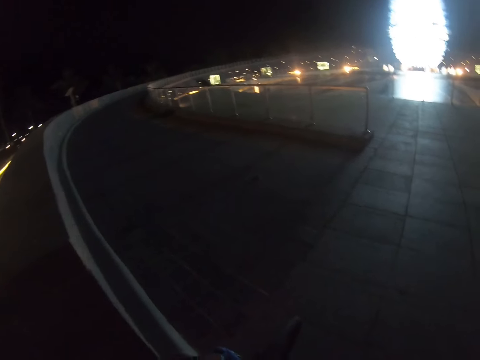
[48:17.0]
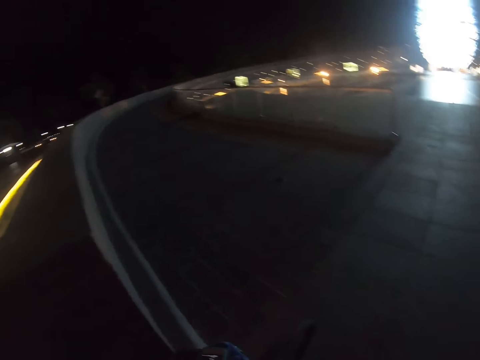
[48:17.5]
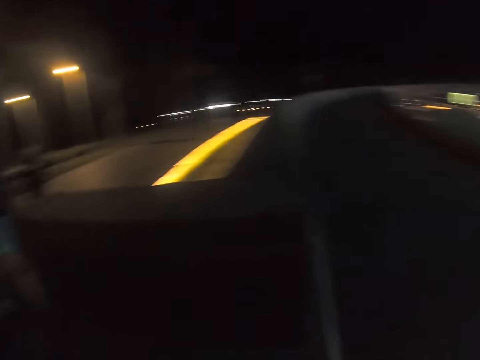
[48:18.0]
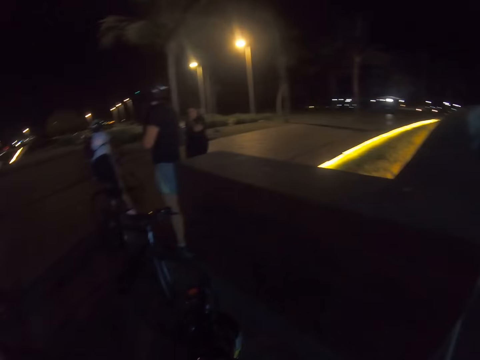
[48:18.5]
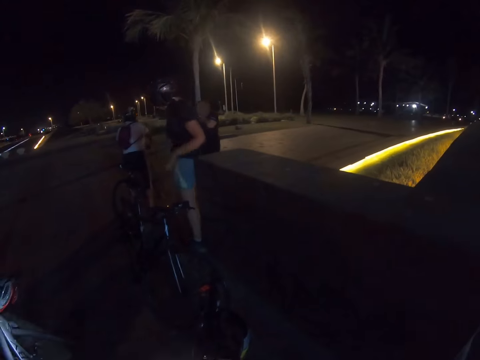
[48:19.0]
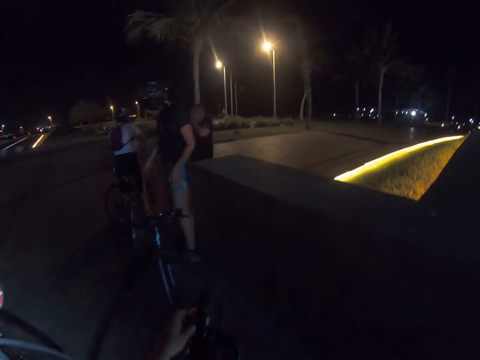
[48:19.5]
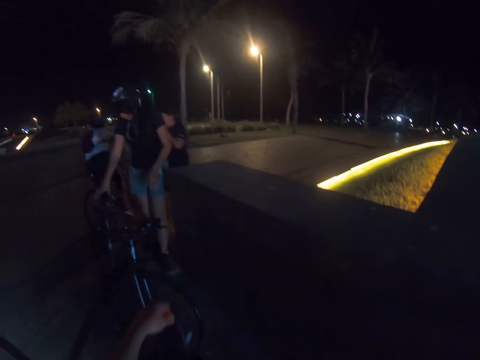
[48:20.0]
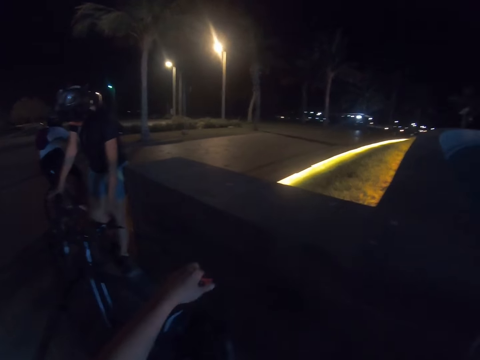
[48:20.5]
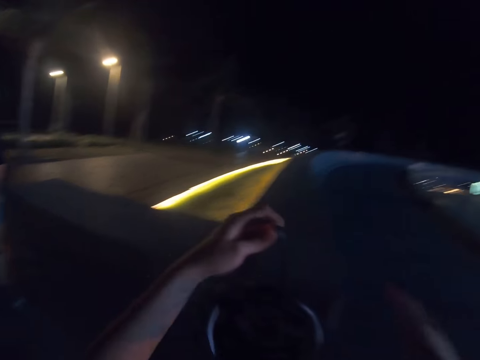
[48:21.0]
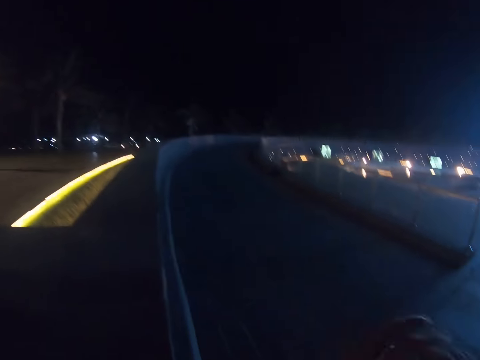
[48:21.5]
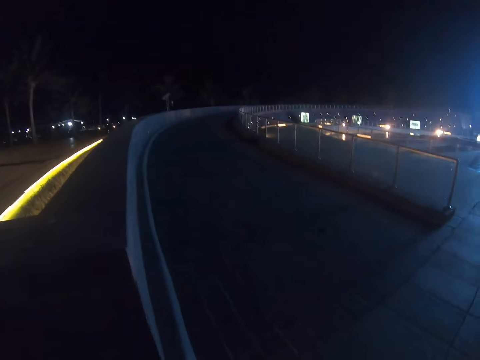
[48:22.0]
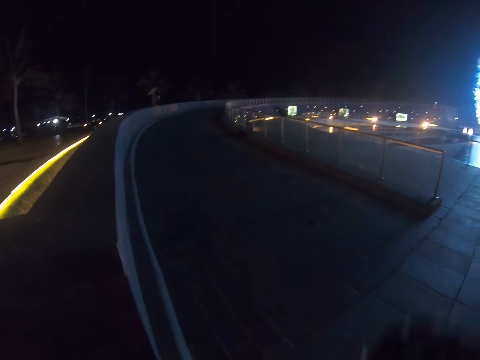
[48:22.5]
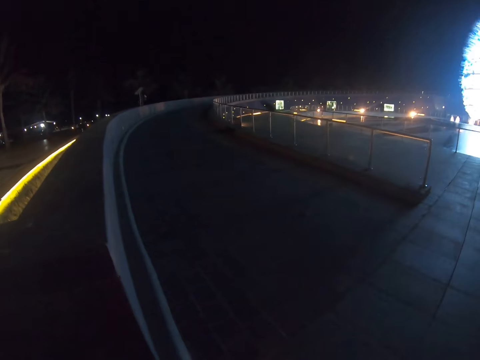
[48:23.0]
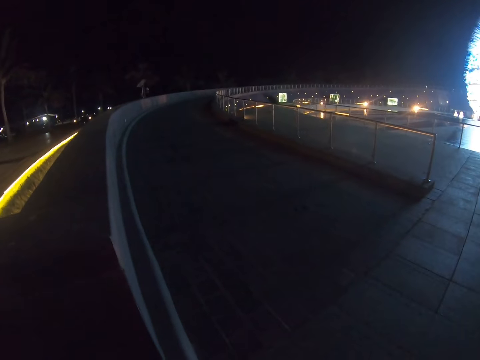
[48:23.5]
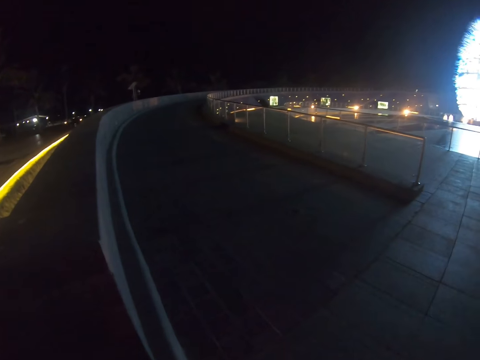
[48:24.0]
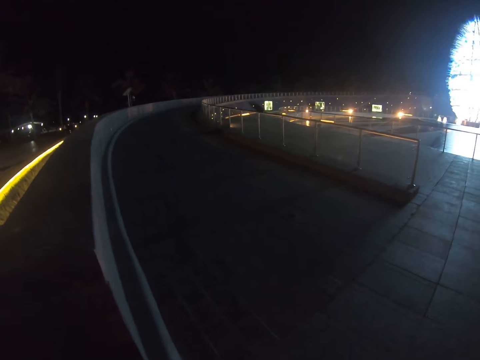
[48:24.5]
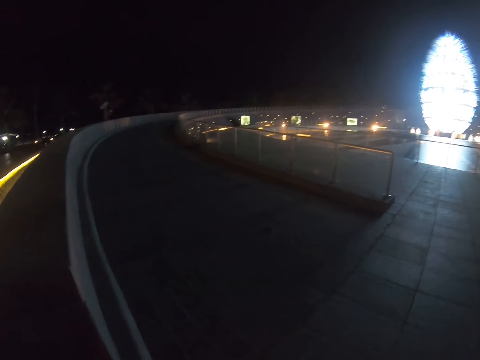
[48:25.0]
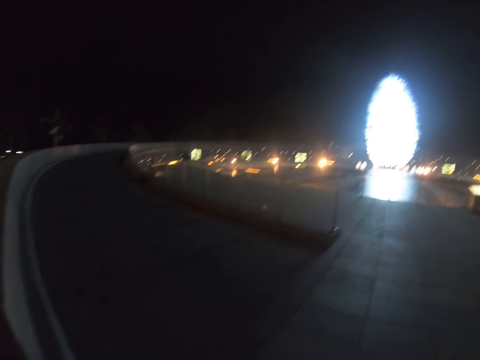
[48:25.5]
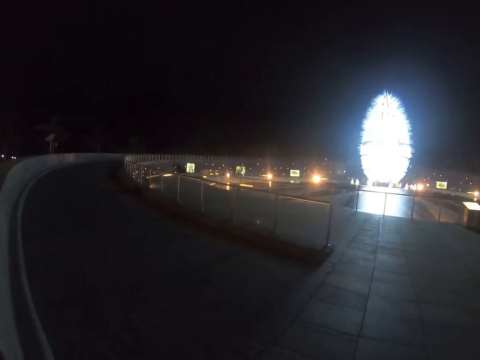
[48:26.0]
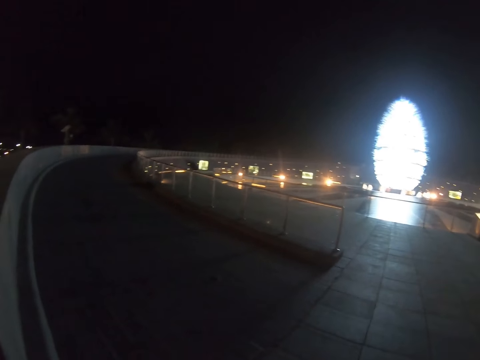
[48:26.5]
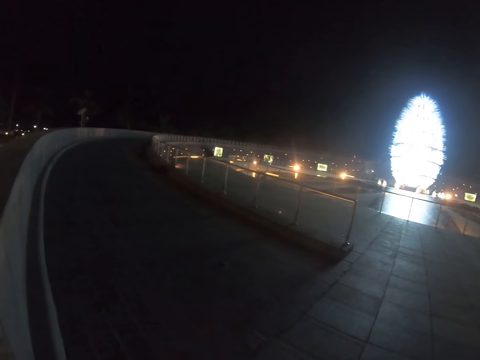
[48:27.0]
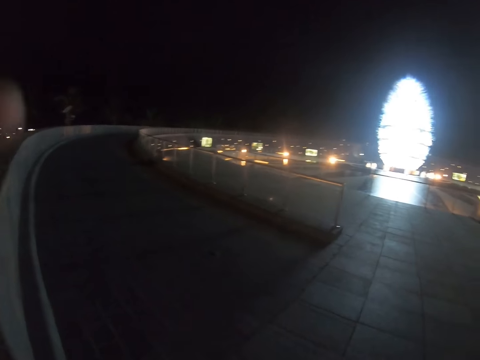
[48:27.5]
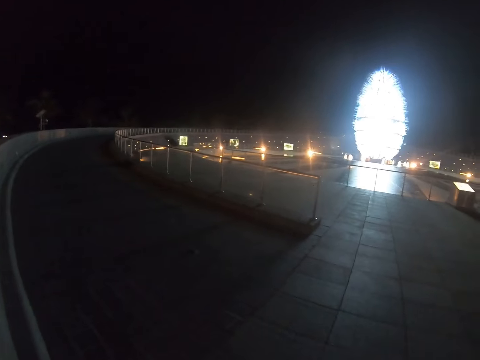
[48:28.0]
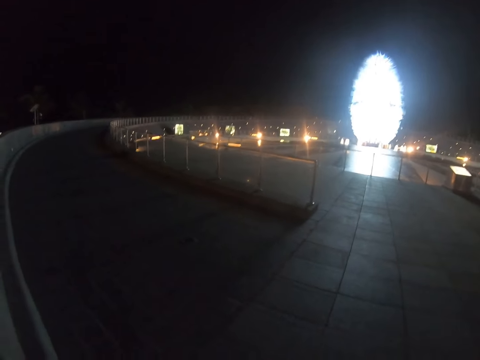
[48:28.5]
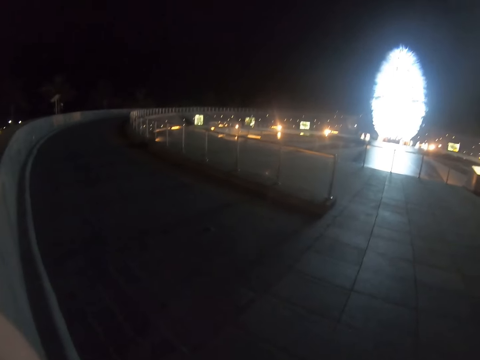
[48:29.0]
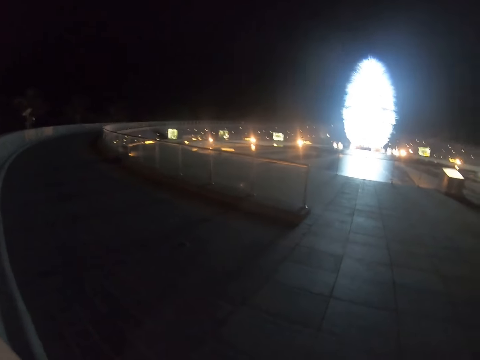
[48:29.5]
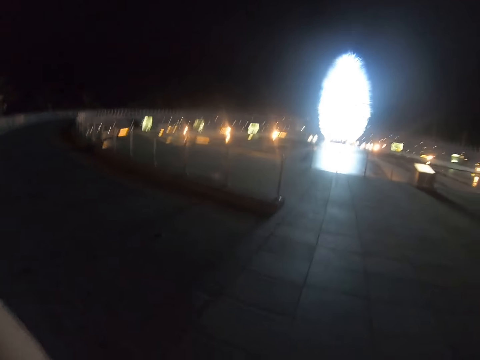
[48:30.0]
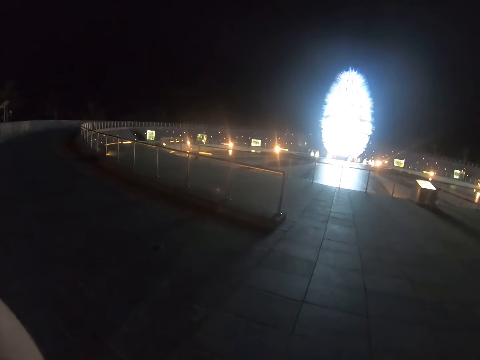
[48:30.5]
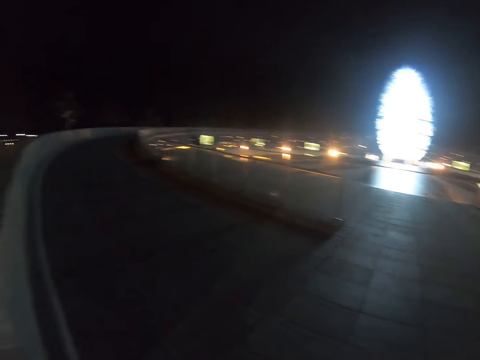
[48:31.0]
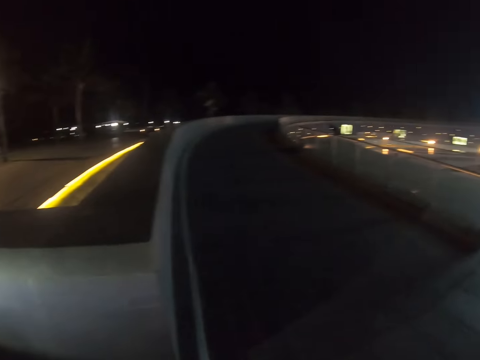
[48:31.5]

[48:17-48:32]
A woman gets on the bike. Three people climb on their bicycles. The camera wearer wears the helmet.

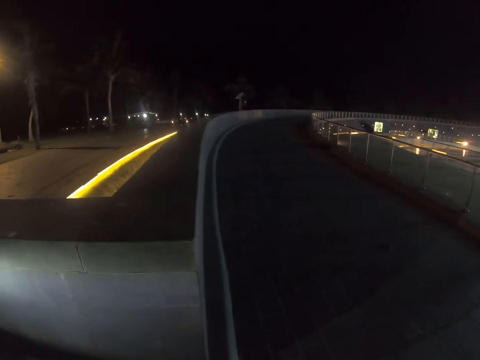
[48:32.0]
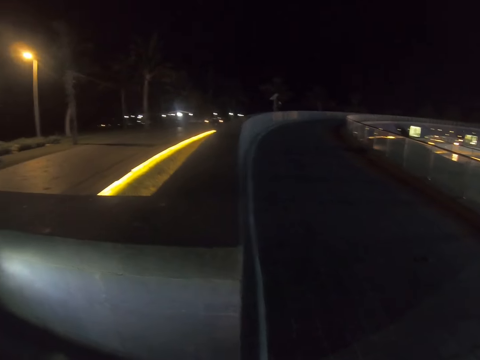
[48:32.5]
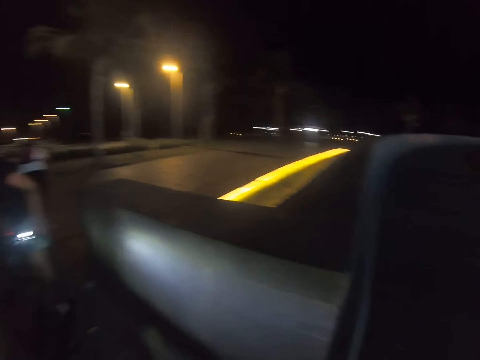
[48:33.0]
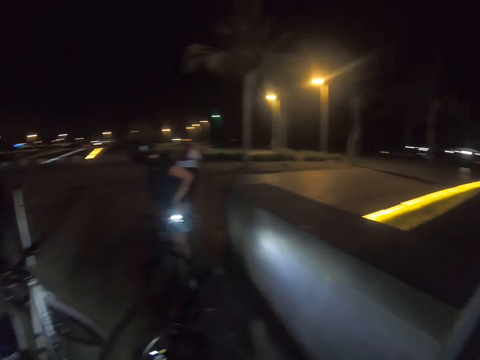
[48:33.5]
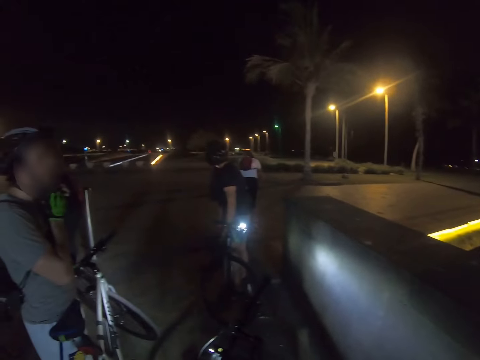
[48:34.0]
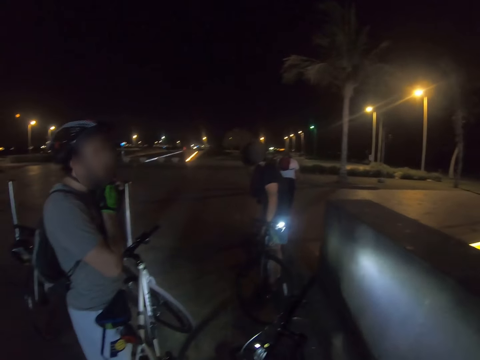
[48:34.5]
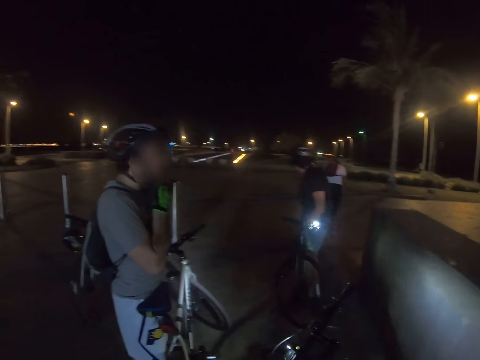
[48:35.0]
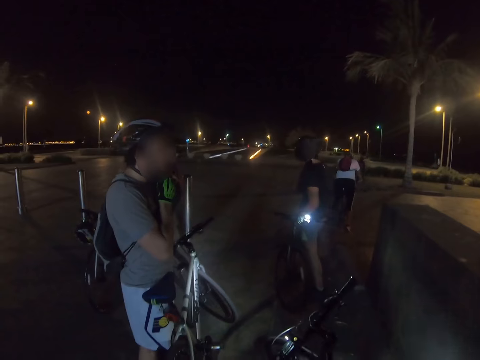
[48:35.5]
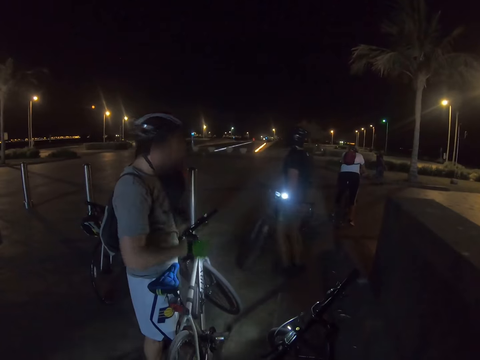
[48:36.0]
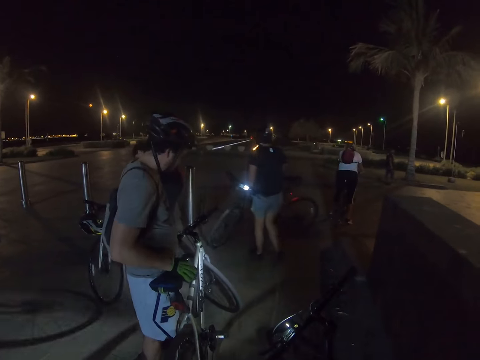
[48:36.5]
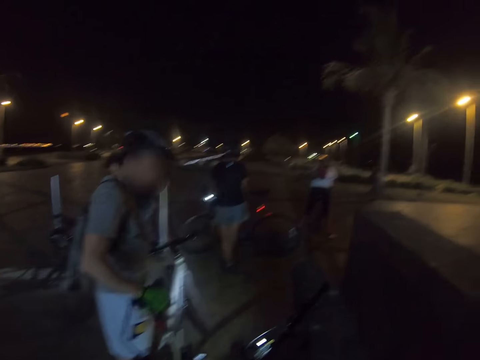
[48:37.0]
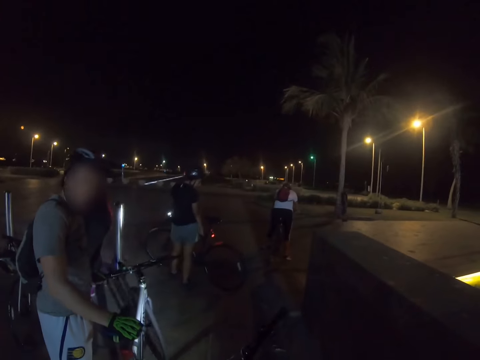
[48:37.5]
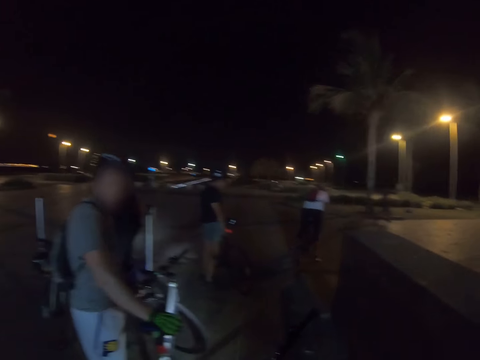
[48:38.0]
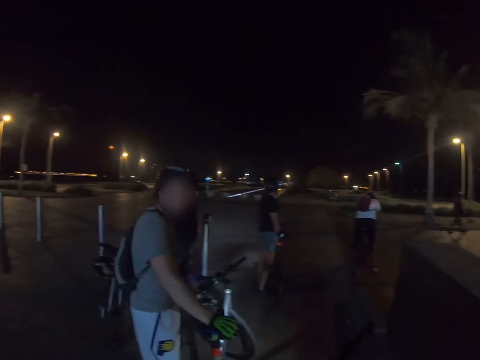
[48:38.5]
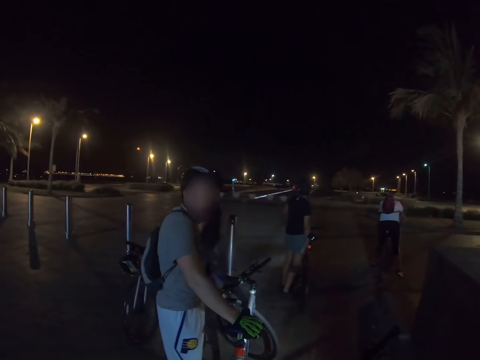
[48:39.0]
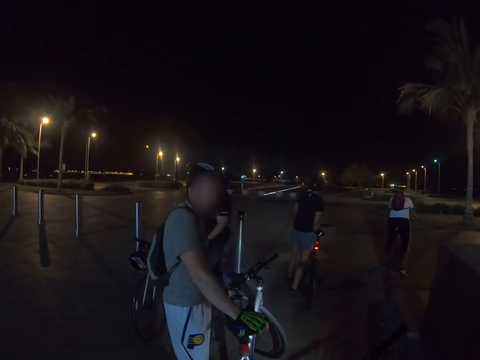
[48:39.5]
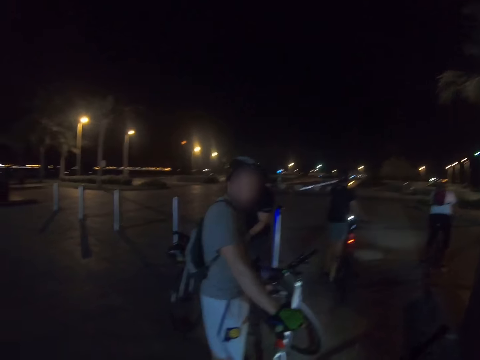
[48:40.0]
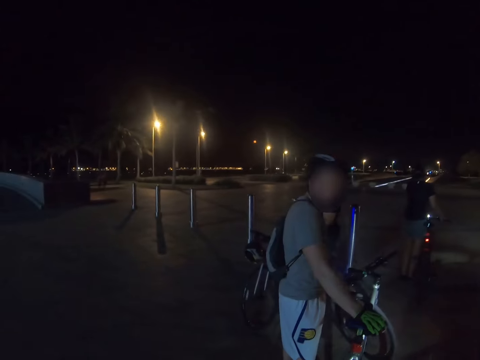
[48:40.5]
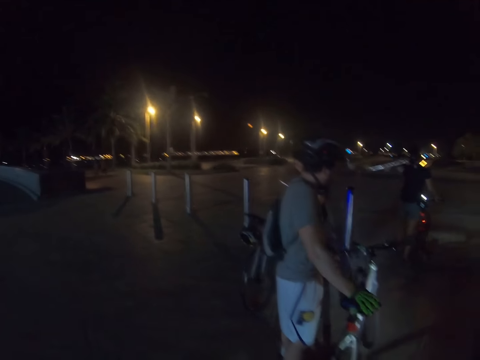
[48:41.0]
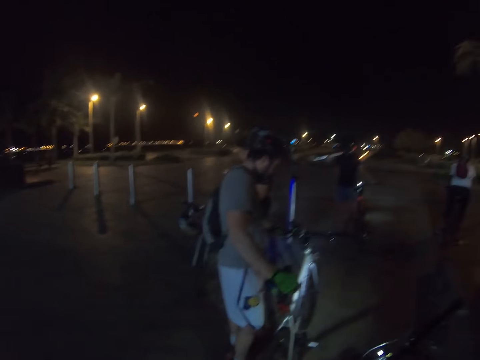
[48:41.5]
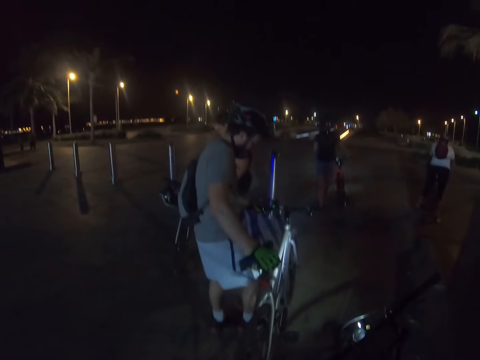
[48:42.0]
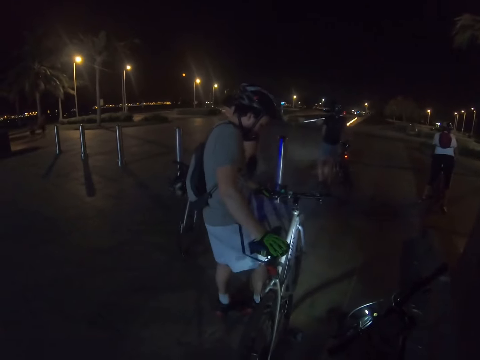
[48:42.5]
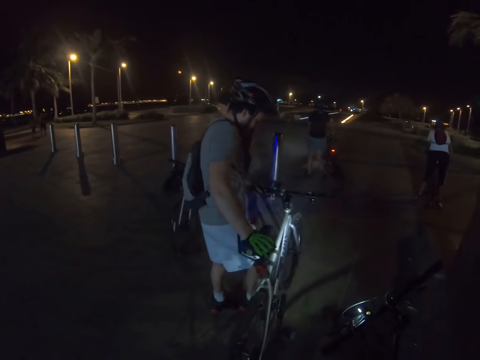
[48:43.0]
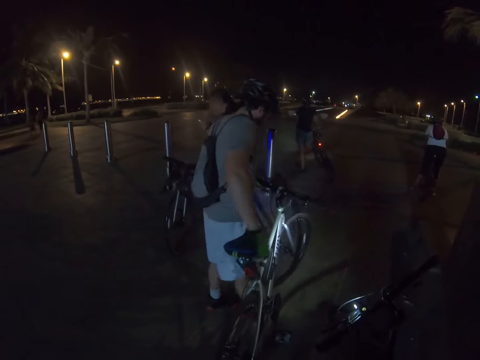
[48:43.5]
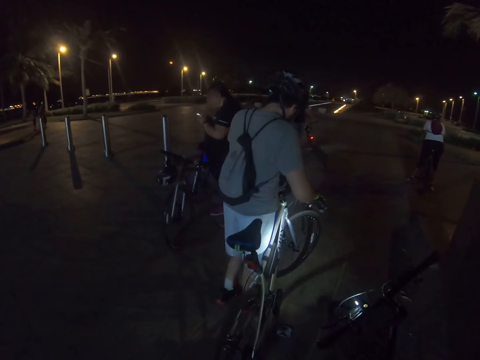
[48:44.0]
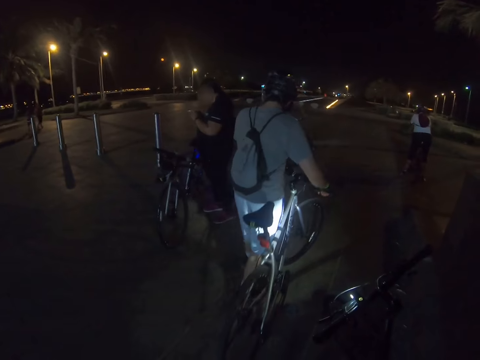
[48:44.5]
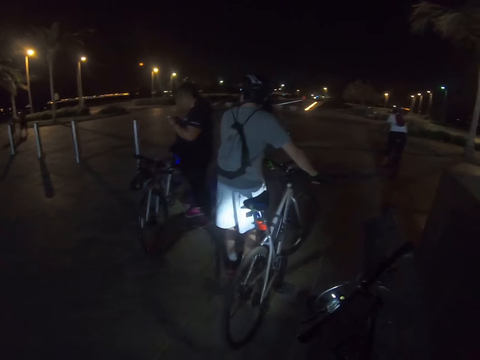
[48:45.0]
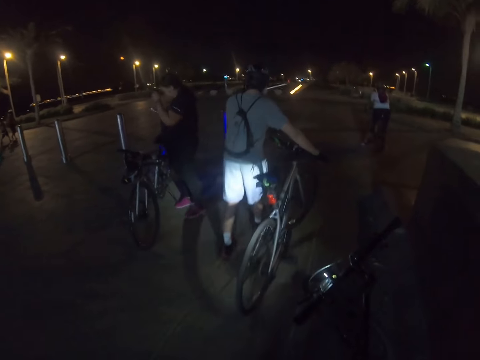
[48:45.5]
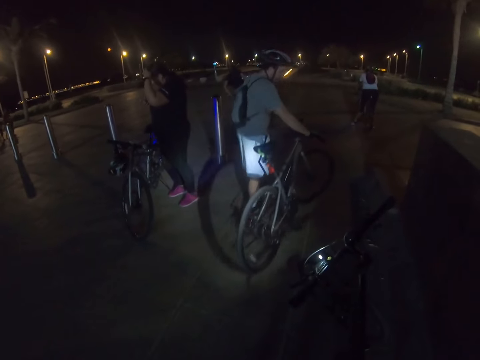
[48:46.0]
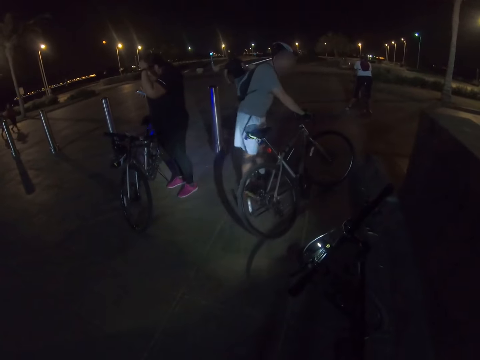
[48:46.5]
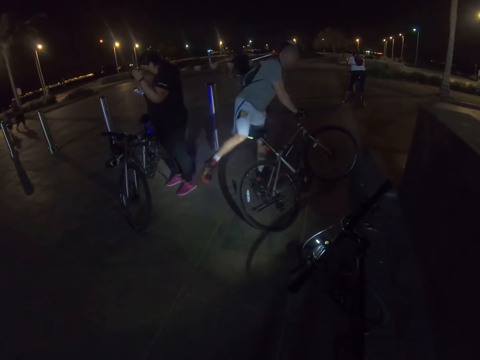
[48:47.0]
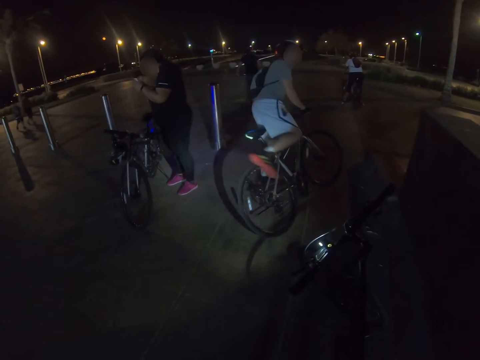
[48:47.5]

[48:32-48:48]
A woman turns the bike. Another woman rides the bike on the road.
